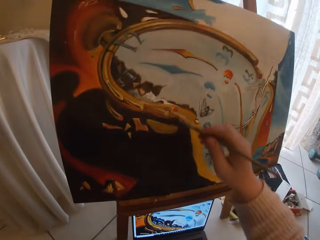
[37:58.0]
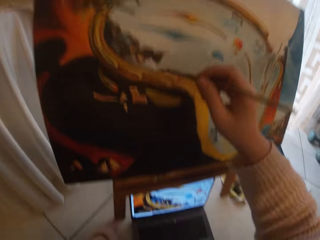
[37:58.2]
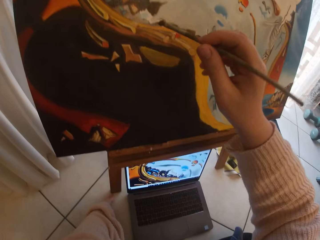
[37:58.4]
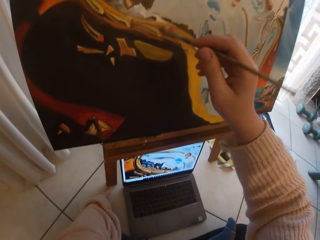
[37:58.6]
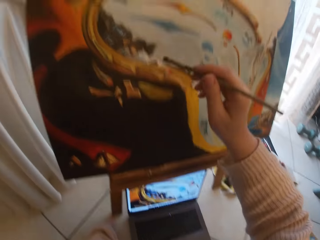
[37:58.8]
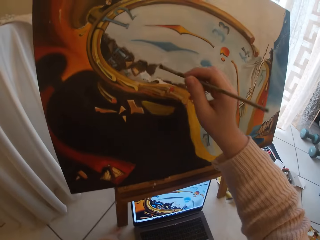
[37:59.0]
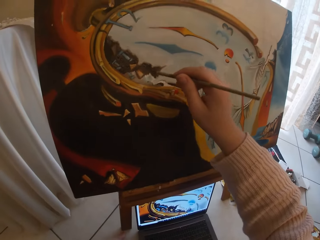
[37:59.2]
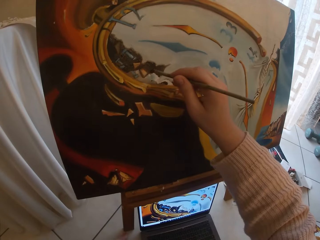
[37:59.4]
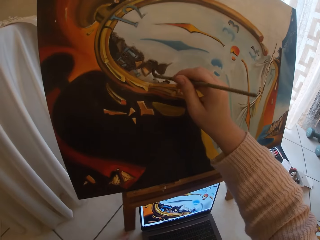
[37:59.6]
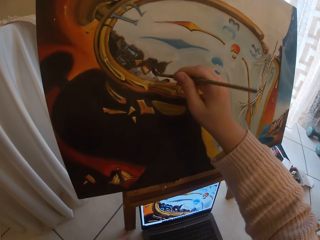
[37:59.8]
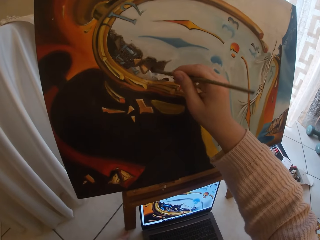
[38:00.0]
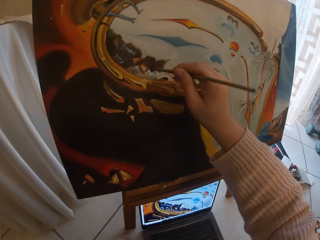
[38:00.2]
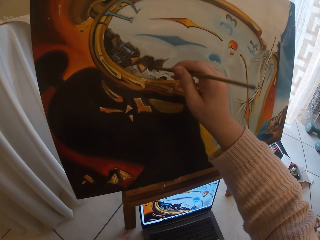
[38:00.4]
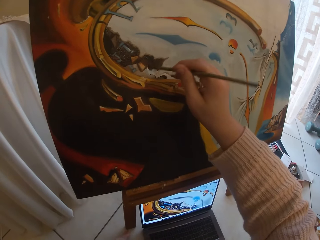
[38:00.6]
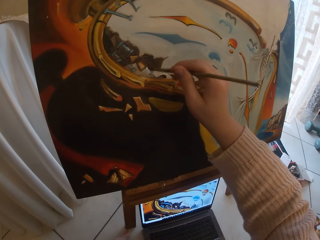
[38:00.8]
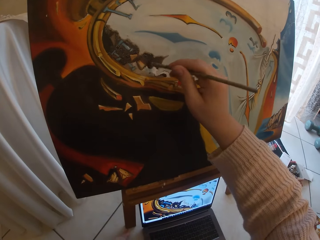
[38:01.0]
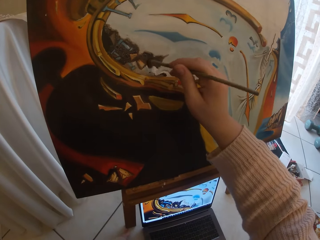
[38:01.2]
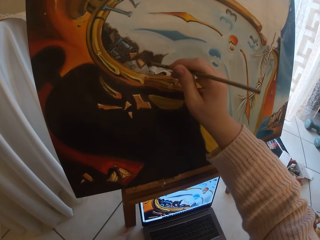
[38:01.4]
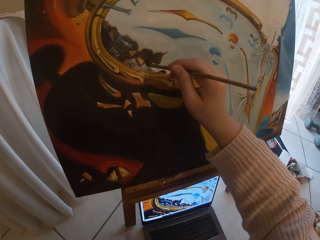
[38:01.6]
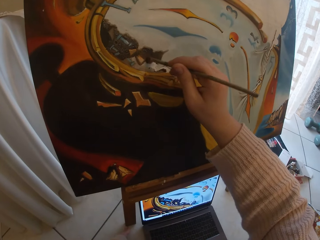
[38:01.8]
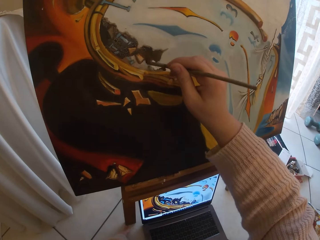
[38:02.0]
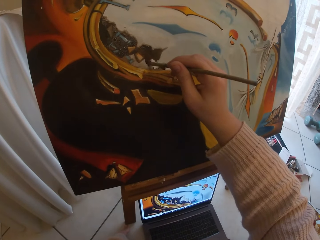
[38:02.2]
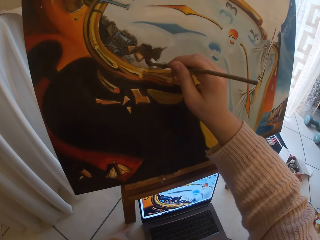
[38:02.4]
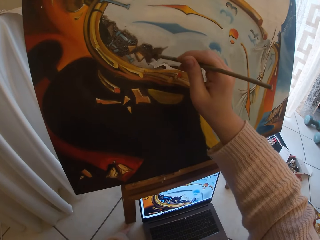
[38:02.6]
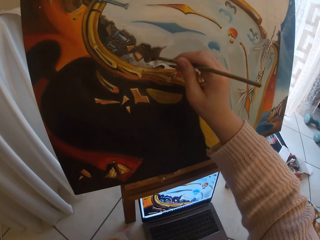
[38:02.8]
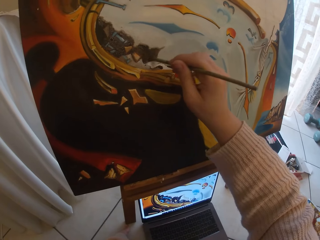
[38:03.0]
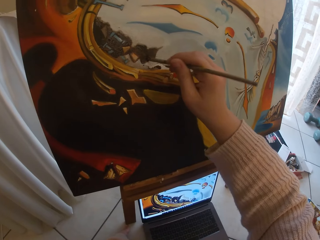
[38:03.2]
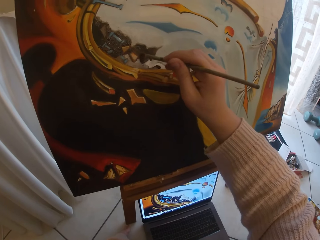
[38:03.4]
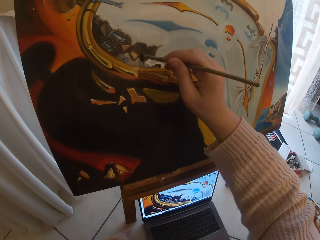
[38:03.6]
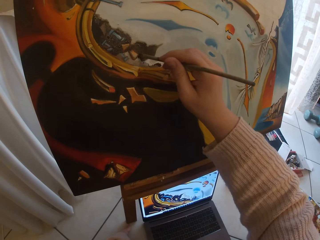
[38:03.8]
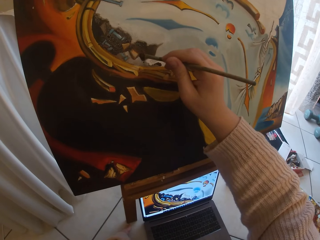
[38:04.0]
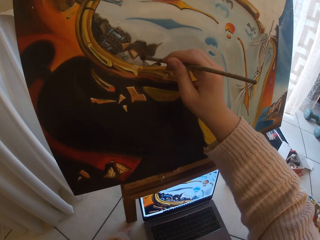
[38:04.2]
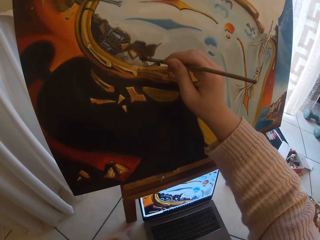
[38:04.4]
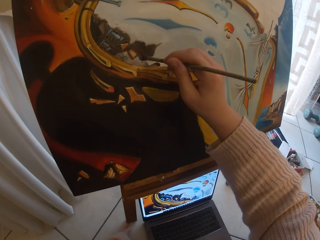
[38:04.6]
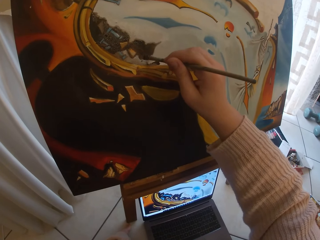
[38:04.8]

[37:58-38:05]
The camera wearer paints the canvas with a paintbrush.

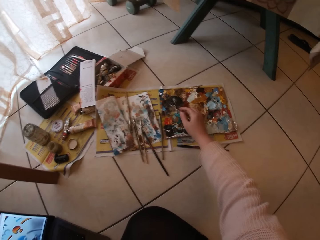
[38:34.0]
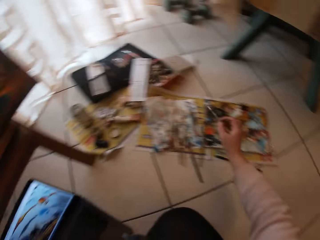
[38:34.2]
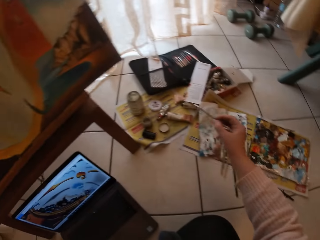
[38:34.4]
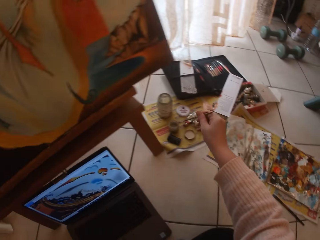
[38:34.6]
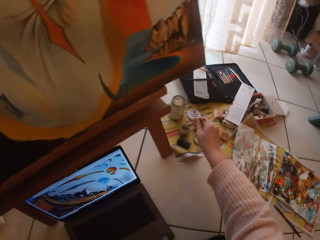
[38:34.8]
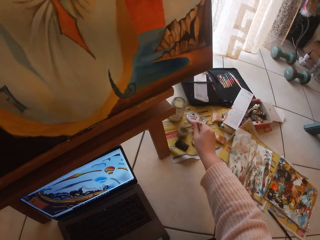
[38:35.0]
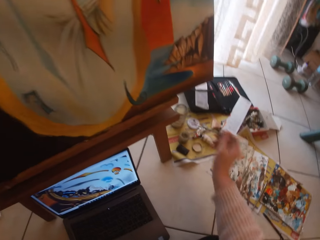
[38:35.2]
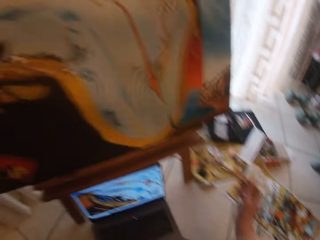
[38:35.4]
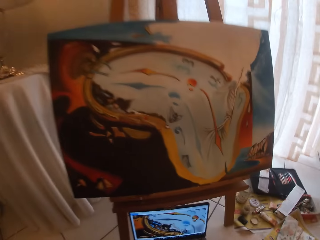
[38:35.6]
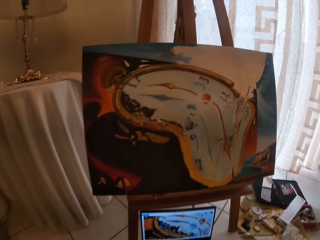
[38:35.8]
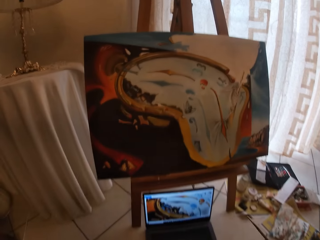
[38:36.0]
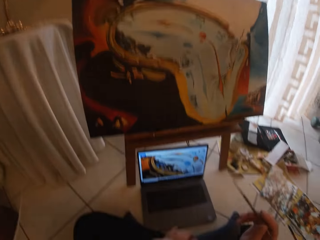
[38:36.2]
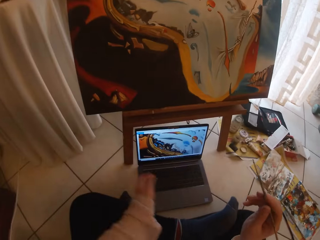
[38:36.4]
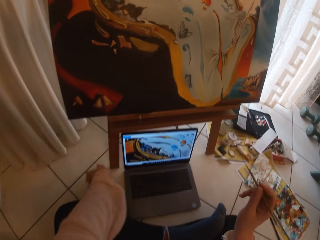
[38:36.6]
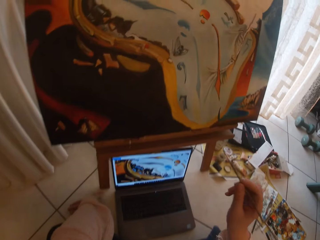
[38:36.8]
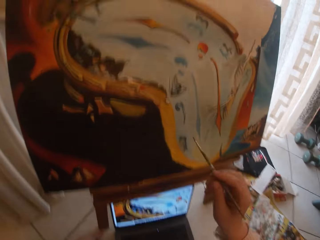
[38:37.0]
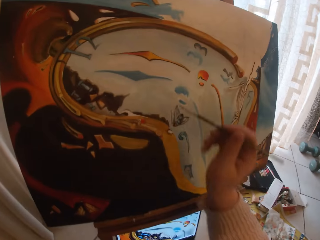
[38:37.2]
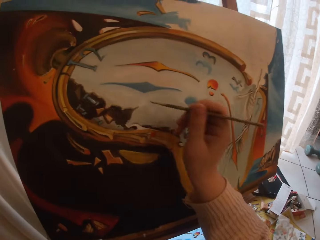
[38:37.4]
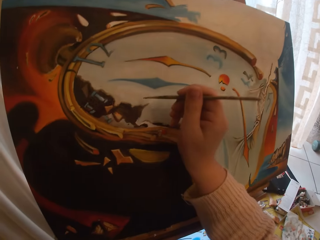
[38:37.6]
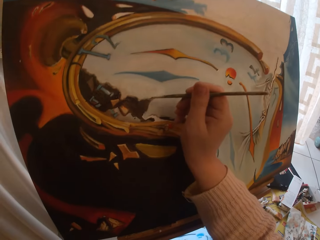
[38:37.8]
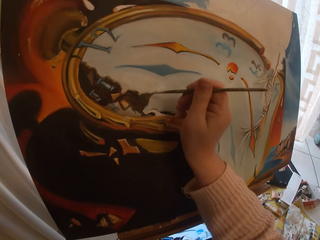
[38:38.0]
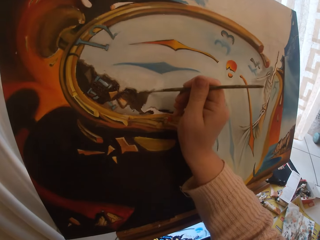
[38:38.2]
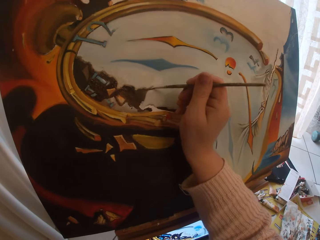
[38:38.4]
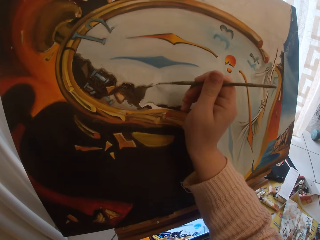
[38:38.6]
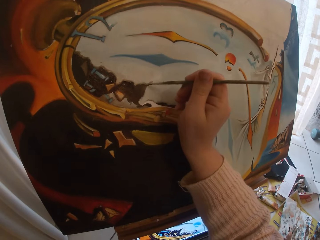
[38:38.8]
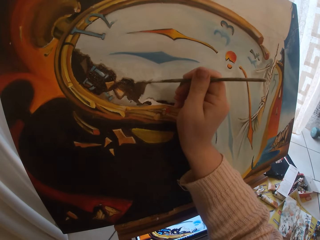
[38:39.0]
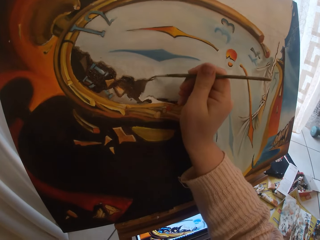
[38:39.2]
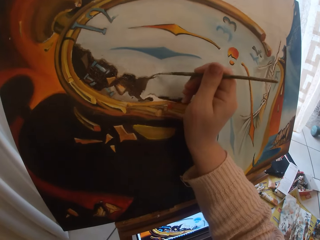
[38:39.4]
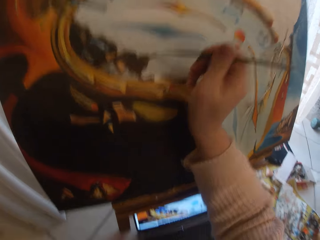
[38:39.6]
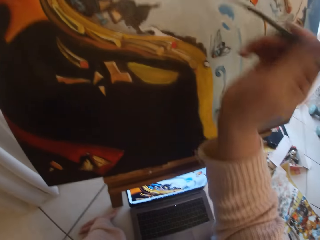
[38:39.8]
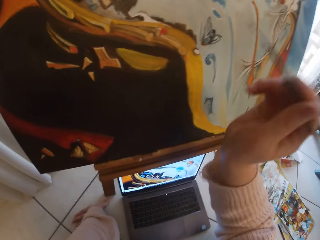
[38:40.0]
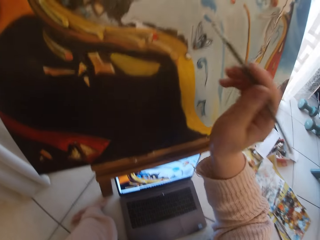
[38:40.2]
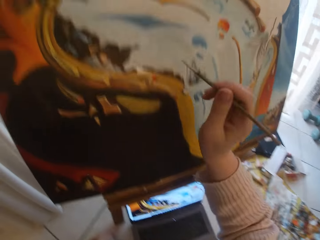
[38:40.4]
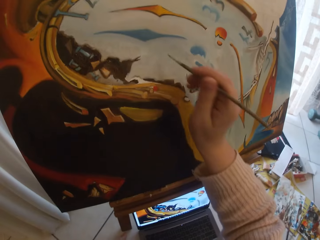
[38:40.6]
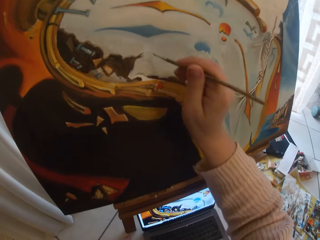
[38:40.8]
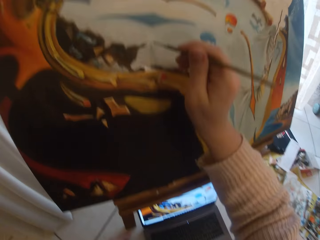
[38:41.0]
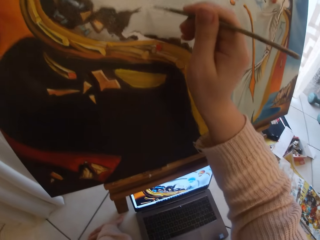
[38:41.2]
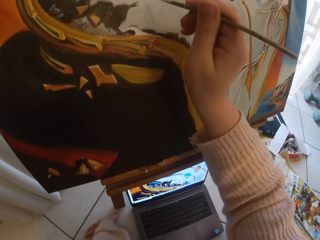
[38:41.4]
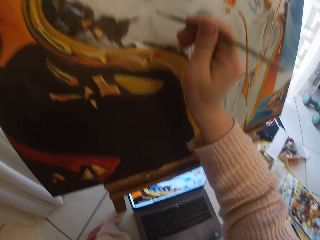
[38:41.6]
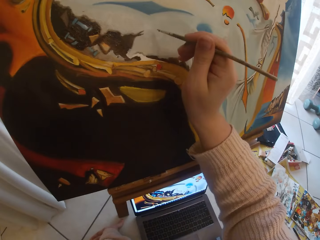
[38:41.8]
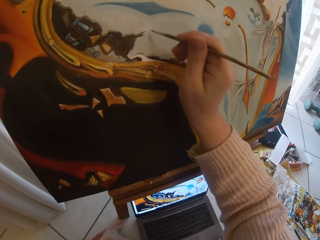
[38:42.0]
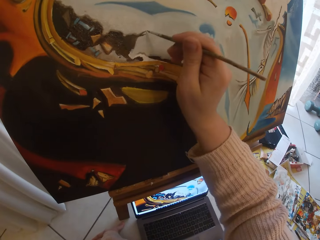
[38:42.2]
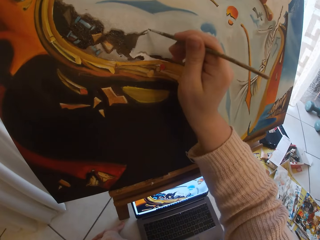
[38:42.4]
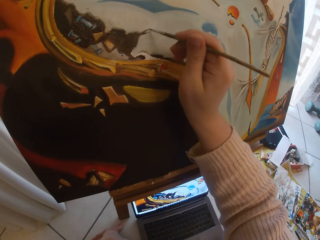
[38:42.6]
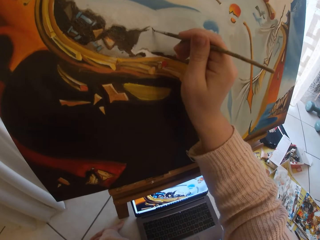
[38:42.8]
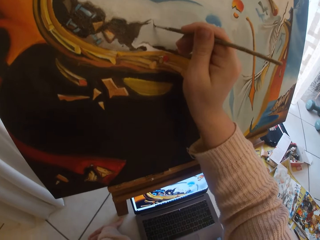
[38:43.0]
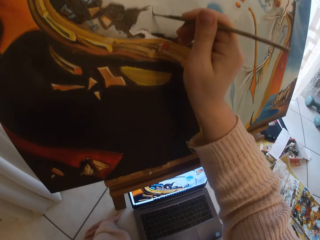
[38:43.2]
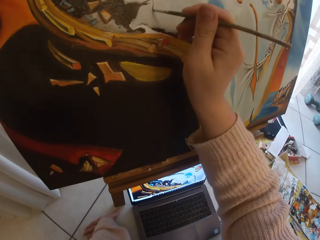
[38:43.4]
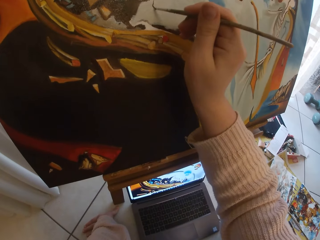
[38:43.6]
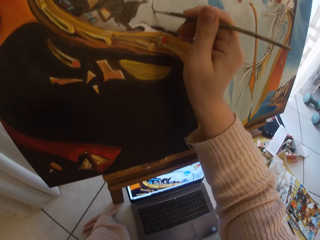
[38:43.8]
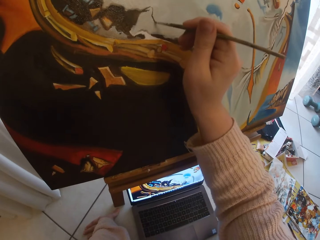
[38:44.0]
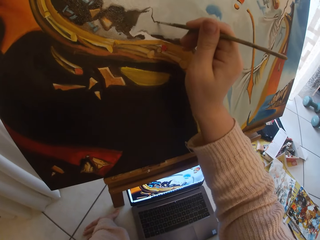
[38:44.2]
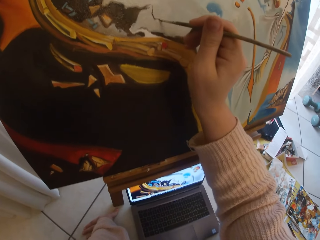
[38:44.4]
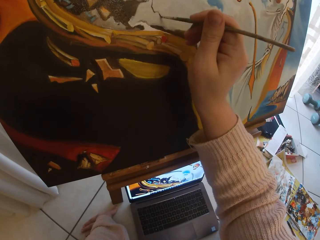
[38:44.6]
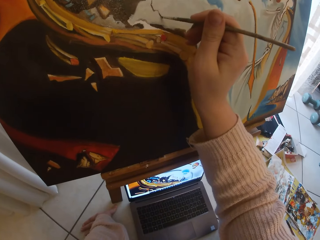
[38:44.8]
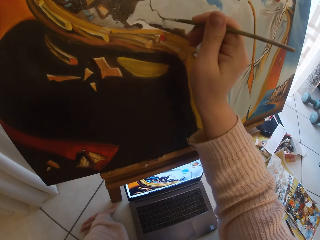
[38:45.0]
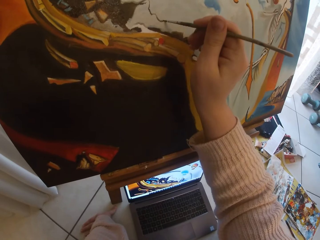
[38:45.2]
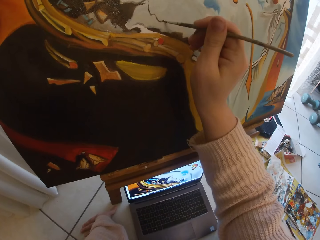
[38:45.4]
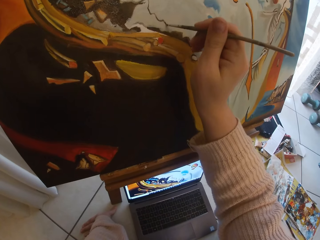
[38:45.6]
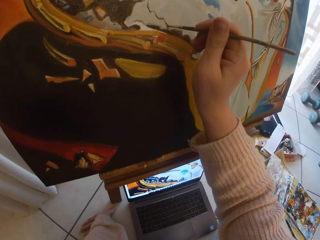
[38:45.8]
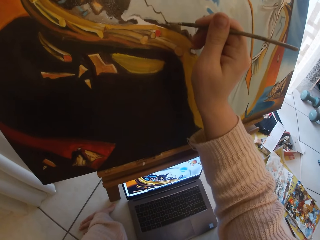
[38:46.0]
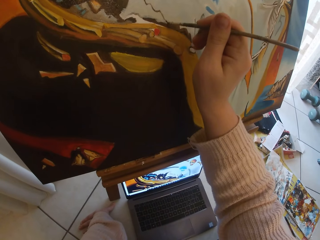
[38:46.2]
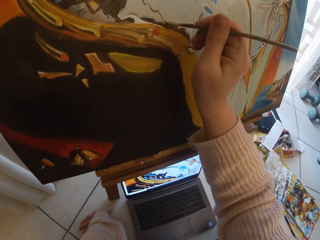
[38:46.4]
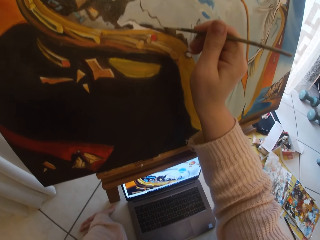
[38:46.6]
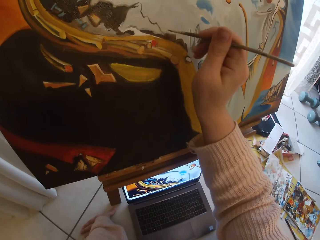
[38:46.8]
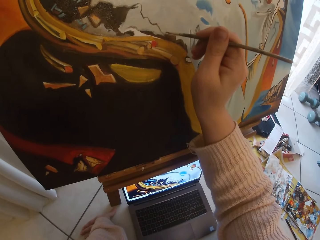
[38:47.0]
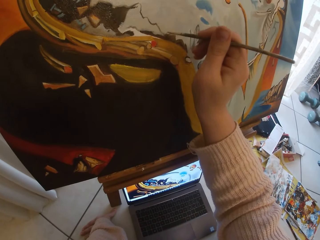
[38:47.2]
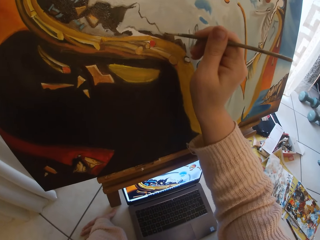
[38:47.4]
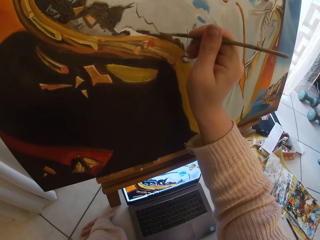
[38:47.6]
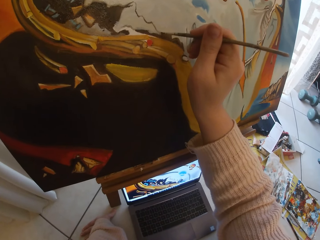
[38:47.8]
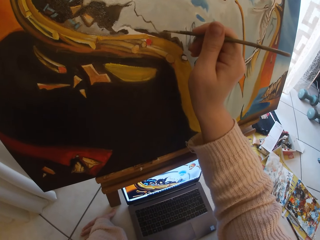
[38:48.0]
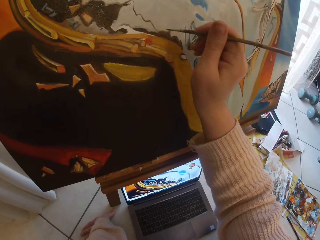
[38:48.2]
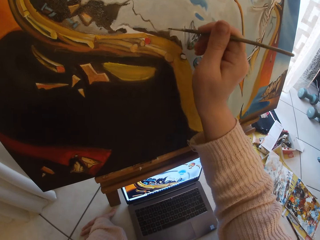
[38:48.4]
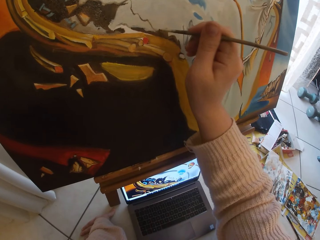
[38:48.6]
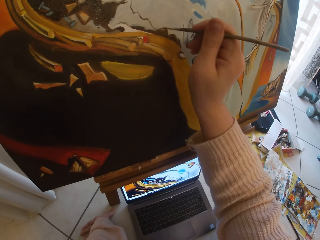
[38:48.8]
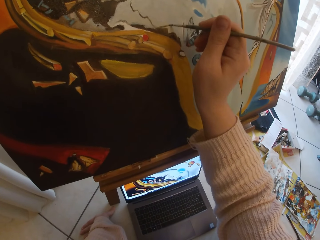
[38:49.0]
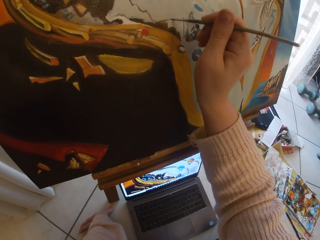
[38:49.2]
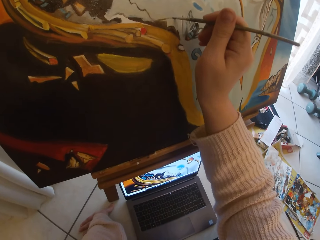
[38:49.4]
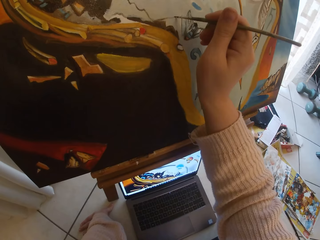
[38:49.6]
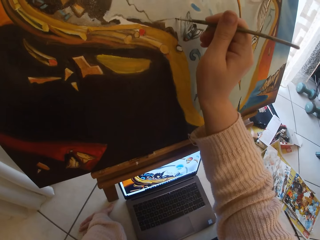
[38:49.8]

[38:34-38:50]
The camera wearer turns around. They dip the paintbrush into a liquid in a smaller container or jar of varnish paint on the floor. They move closer to the canvas. They paint the canvas with the paintbrush. They move backwards. They paint the canvas with the paintbrush.
